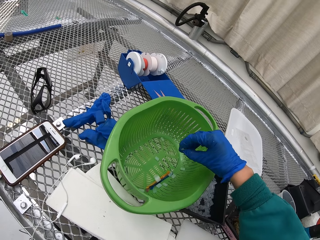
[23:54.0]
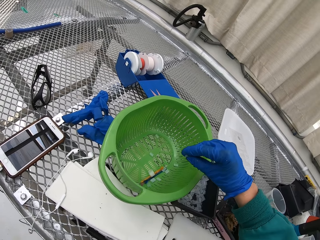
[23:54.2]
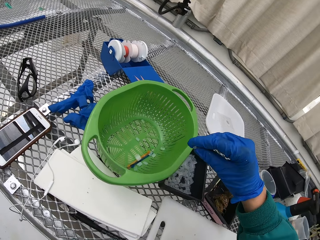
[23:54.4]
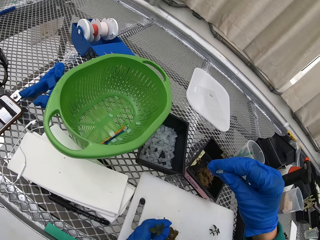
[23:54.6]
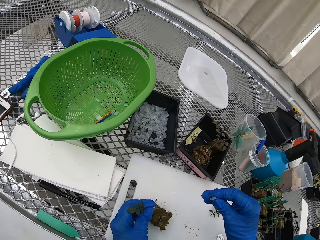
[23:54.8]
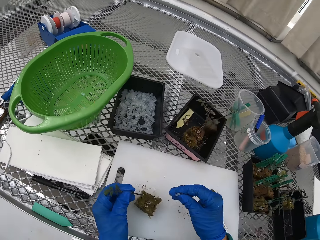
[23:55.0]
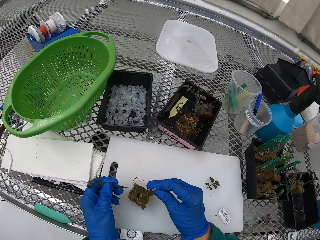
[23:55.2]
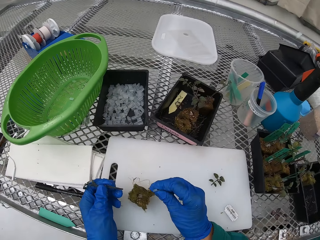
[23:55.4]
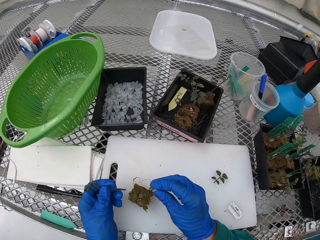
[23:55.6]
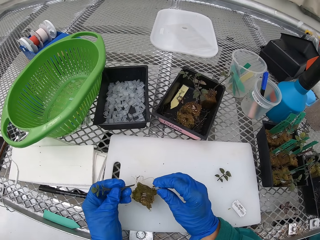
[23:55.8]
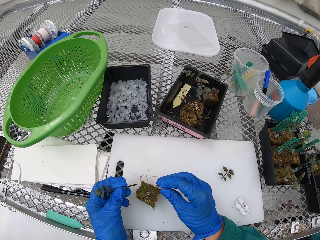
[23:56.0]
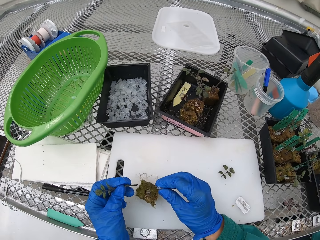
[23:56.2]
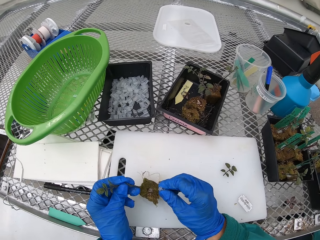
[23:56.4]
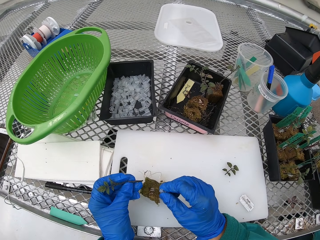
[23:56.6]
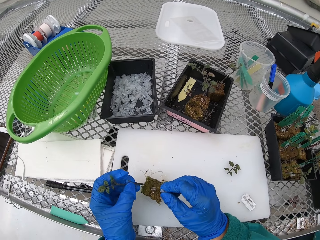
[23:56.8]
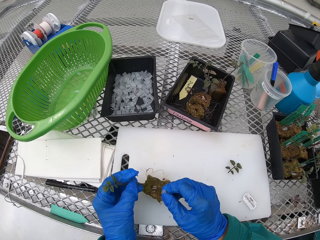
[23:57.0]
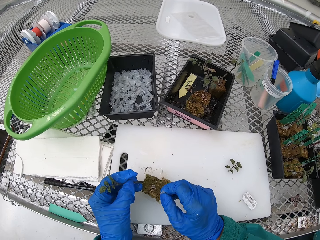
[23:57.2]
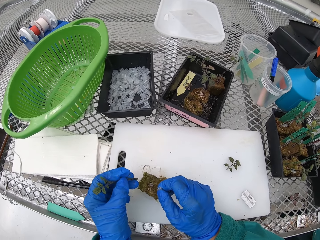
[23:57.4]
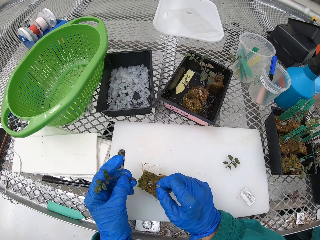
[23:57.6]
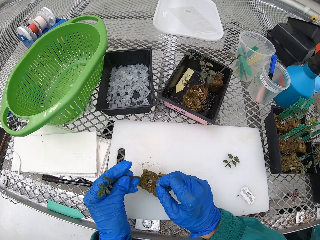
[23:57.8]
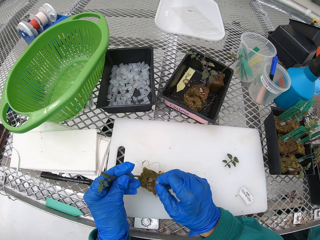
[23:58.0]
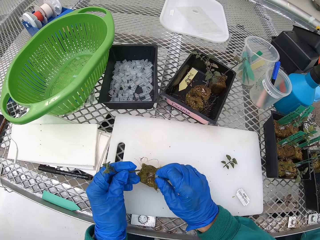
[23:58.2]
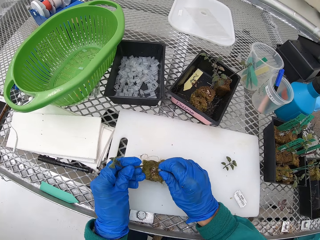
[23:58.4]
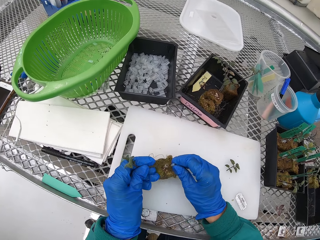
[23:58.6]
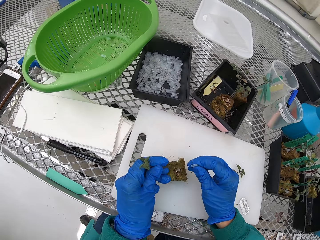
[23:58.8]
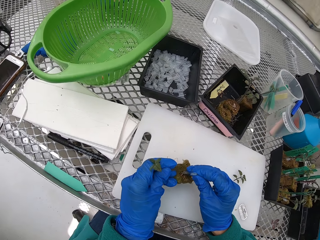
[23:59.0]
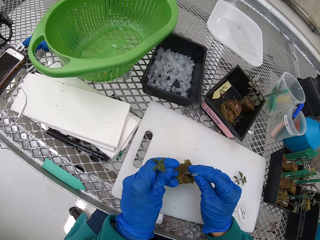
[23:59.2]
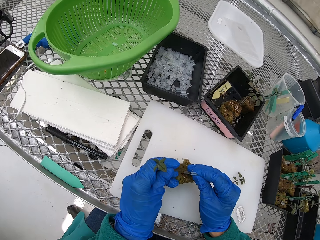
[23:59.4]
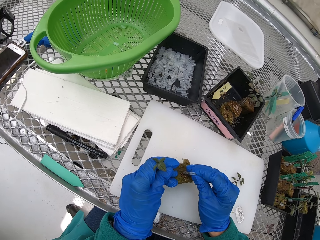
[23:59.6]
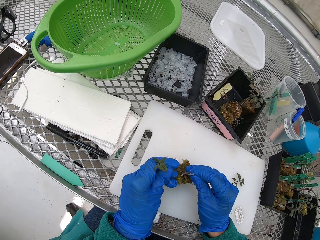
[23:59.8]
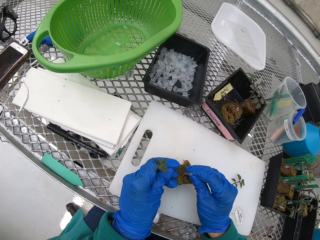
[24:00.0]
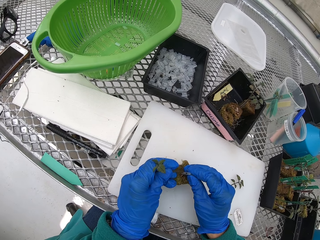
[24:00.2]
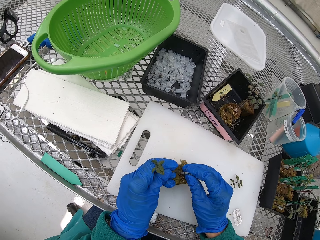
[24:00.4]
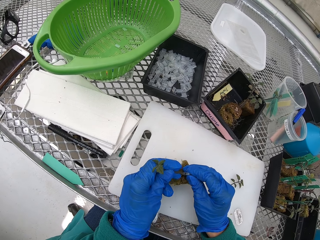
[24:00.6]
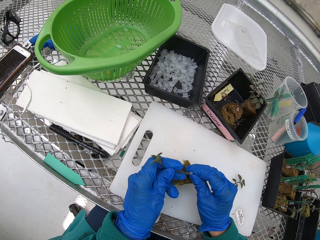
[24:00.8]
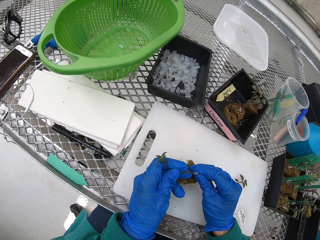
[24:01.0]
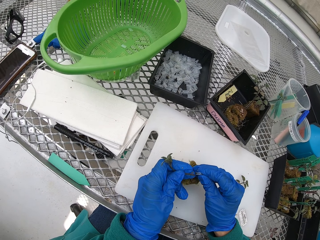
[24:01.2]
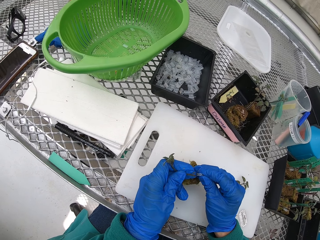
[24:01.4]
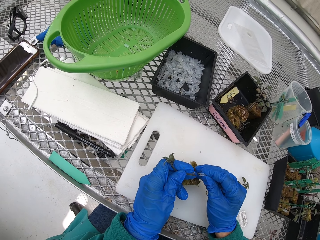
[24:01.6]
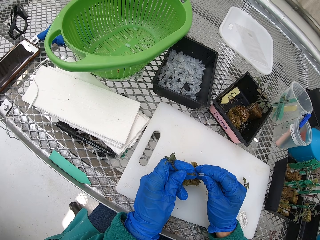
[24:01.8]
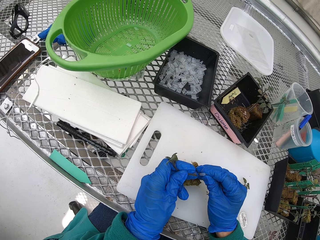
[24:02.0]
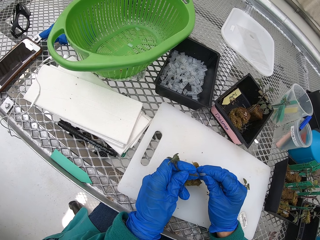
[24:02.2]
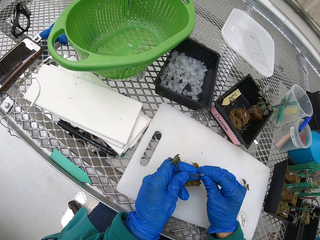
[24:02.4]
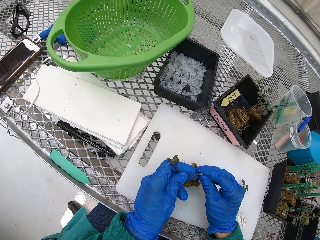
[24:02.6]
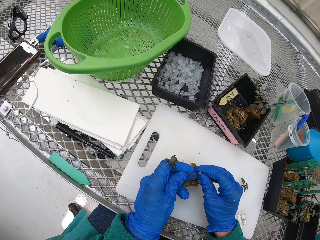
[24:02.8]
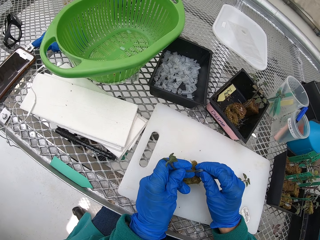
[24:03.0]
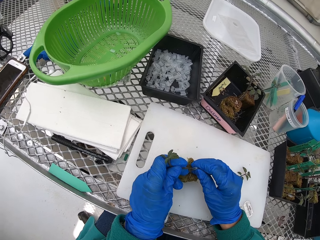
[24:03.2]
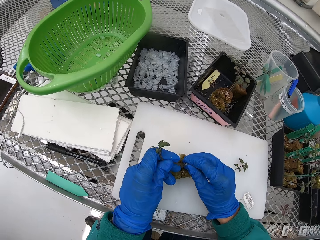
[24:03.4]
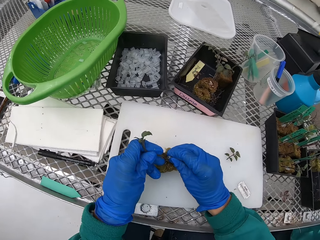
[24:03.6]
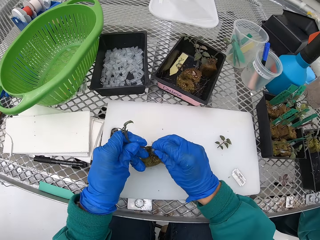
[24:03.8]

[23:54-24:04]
The camera wearer takes a seal tape from the basket. They fix the small pipe on the plant.

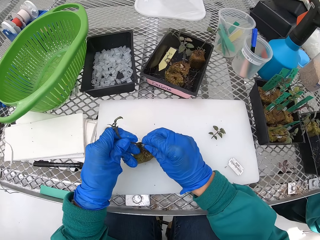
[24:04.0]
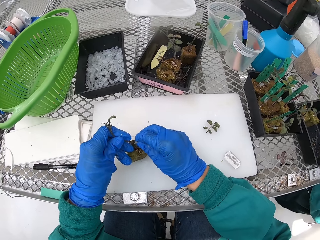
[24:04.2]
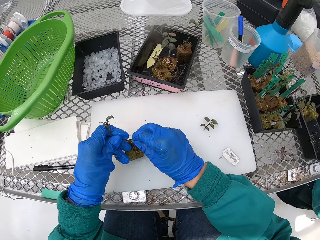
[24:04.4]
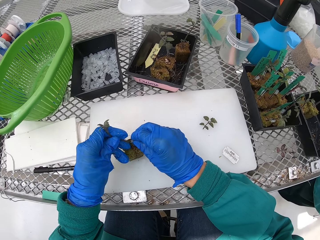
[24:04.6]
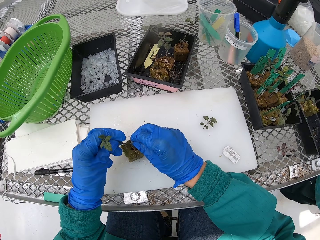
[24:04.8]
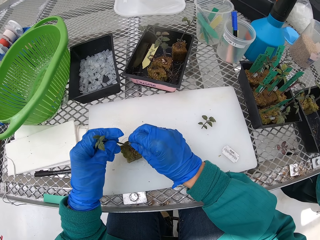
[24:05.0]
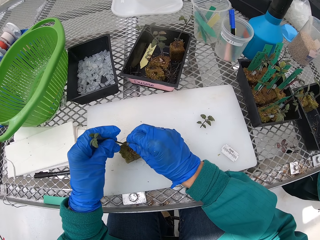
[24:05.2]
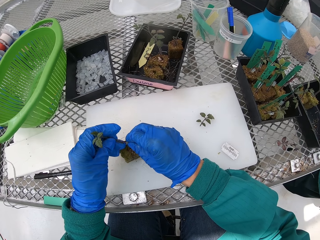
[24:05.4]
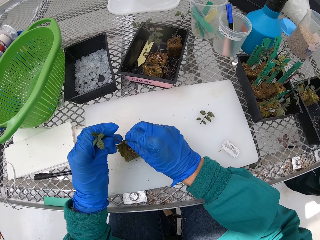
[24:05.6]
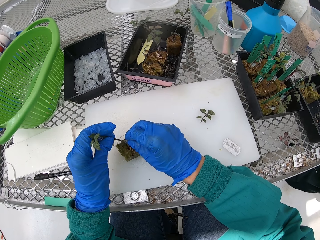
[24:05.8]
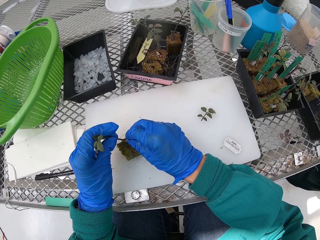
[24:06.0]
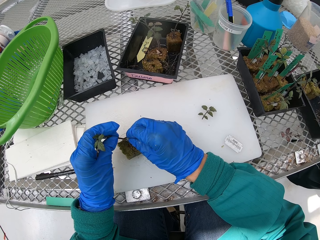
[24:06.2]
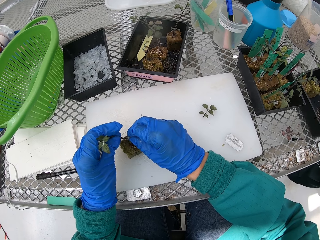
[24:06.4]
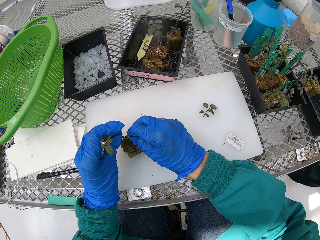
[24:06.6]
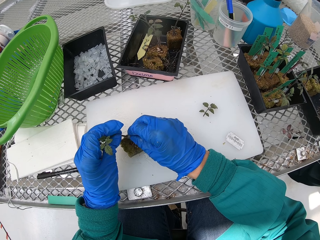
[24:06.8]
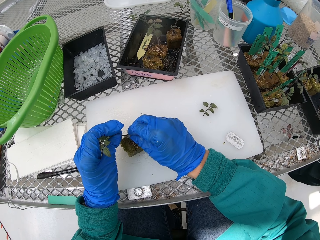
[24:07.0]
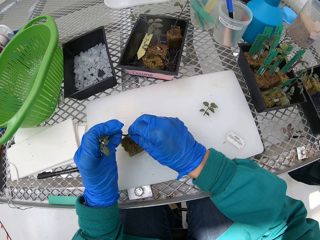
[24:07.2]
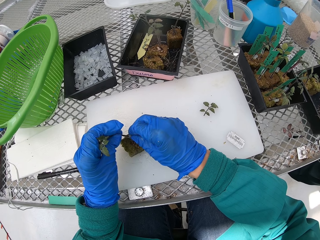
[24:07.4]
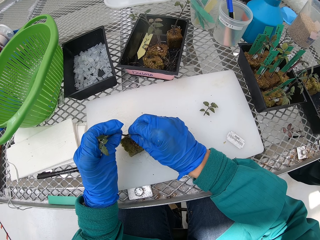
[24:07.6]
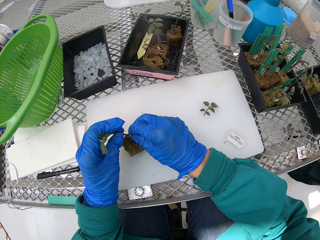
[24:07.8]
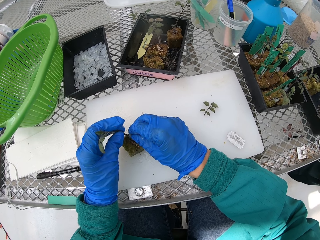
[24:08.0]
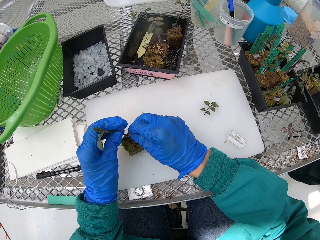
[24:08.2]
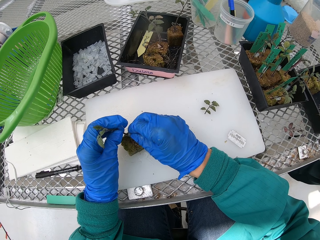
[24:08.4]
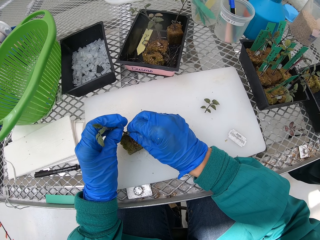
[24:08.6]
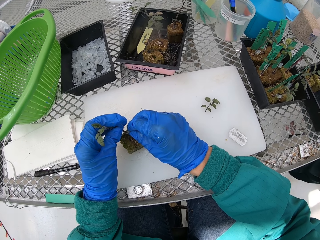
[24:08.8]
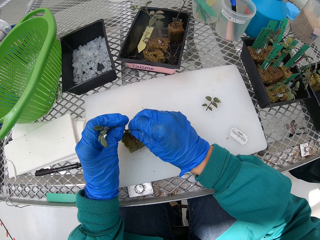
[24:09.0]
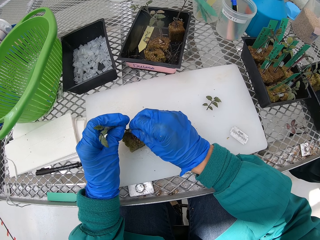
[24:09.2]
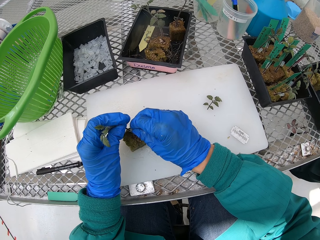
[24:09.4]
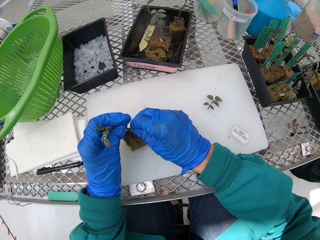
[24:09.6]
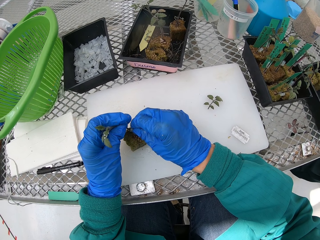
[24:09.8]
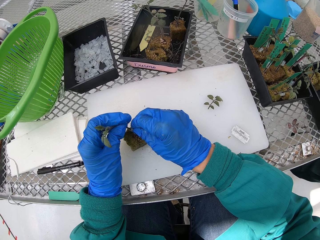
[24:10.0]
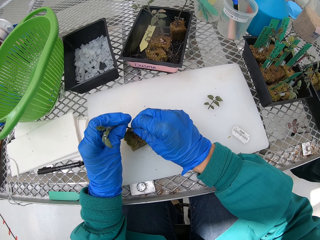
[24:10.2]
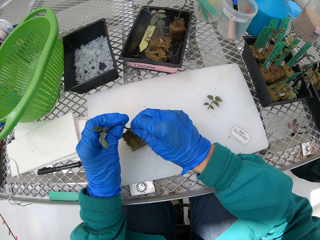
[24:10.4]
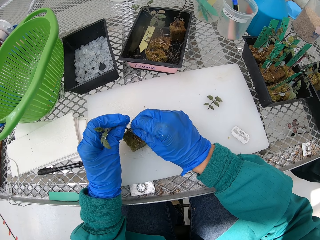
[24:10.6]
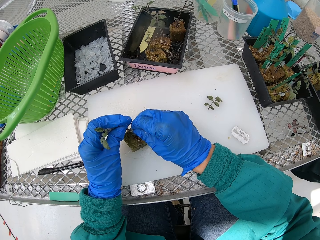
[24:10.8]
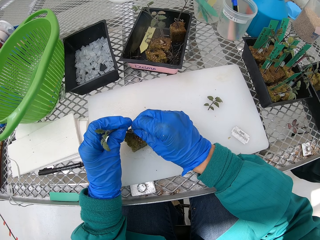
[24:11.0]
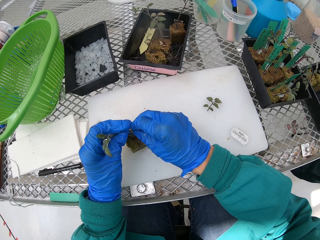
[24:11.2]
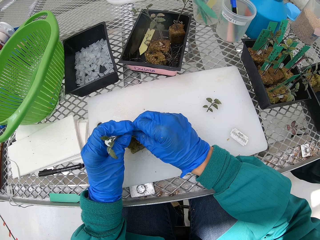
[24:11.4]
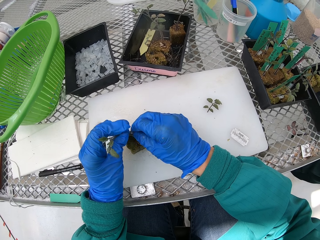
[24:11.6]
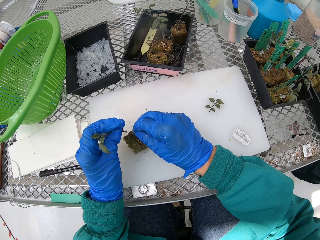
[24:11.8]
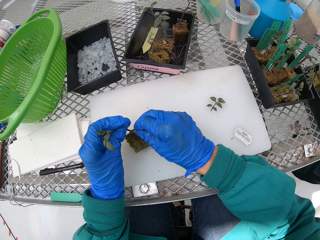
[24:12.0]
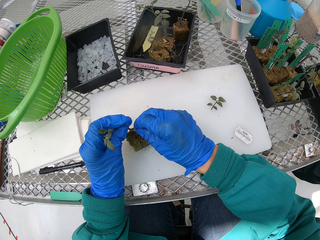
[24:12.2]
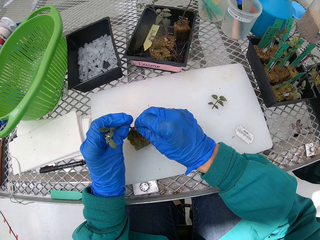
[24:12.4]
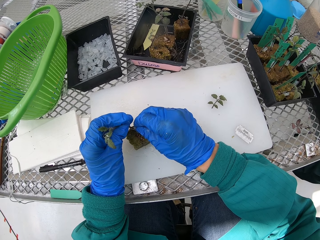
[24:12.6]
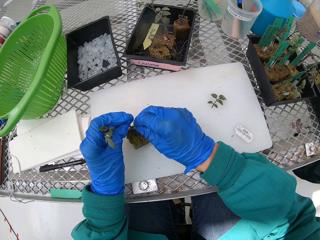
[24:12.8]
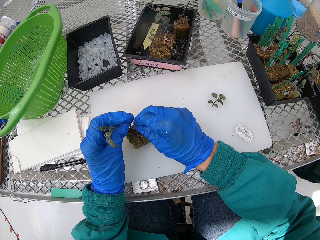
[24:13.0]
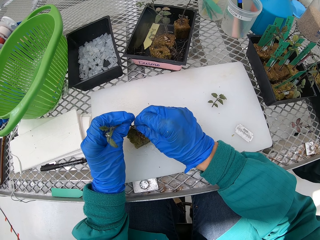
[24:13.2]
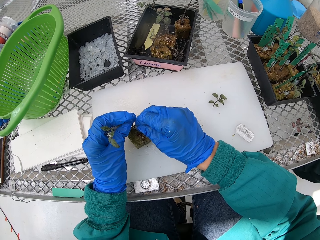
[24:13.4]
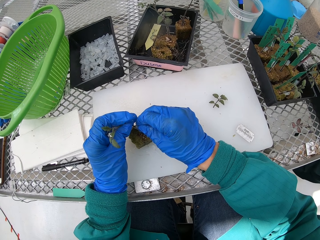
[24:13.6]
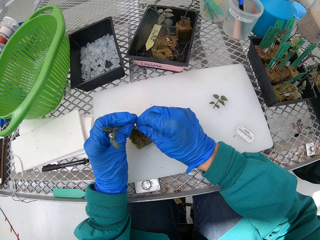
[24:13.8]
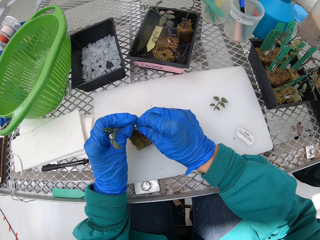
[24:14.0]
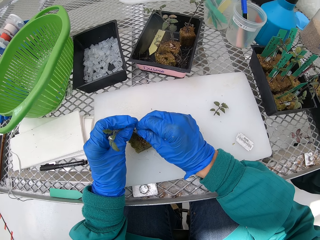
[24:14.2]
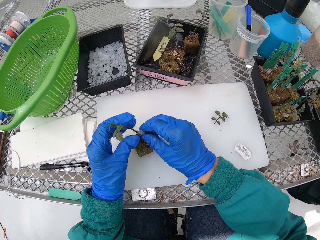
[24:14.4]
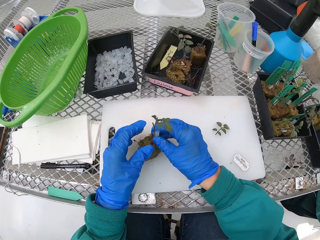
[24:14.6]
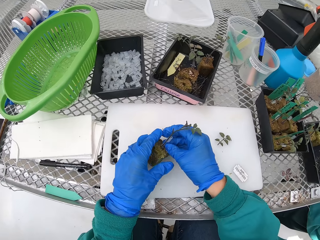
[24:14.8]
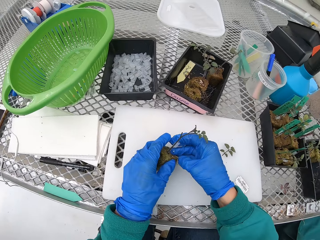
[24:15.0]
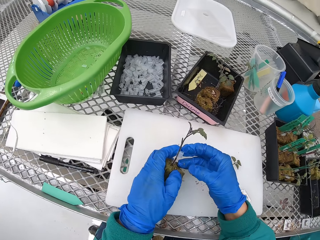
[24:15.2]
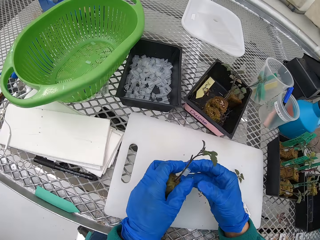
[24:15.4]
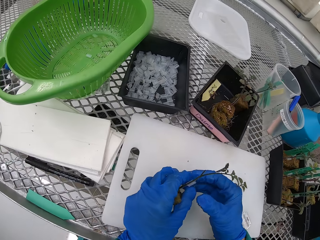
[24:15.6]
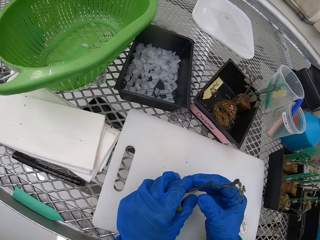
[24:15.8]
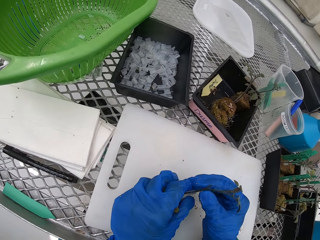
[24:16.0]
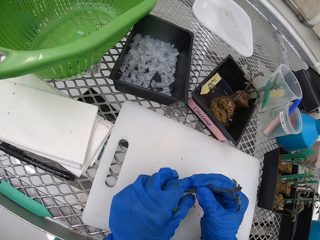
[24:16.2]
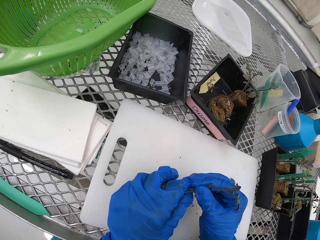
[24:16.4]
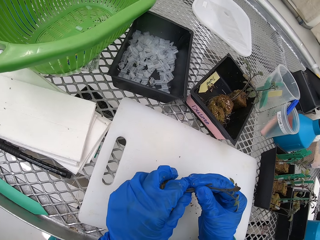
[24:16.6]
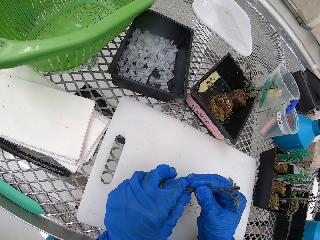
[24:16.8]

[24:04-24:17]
The camera wearer fixes the plant on the other plant. They insert the plant on the soil.
